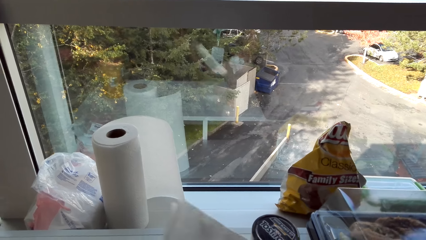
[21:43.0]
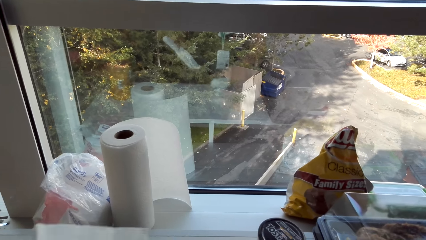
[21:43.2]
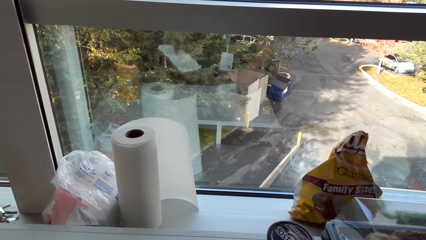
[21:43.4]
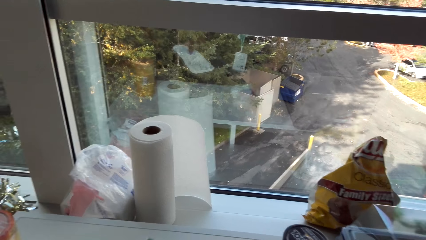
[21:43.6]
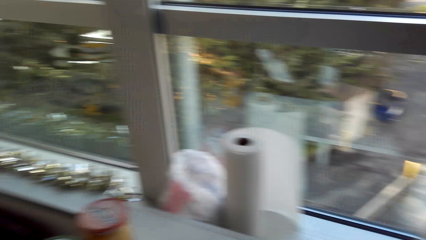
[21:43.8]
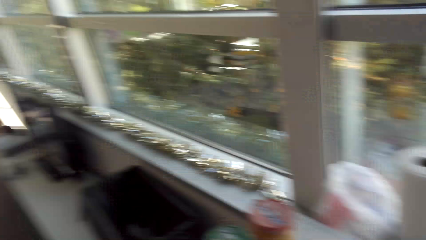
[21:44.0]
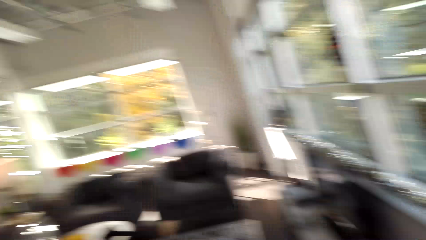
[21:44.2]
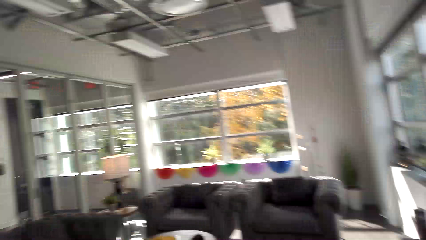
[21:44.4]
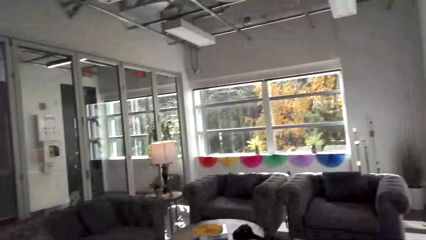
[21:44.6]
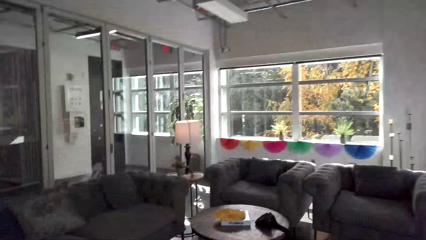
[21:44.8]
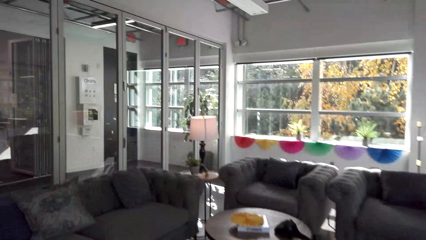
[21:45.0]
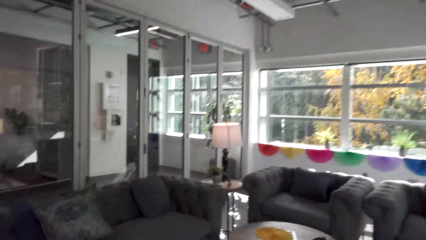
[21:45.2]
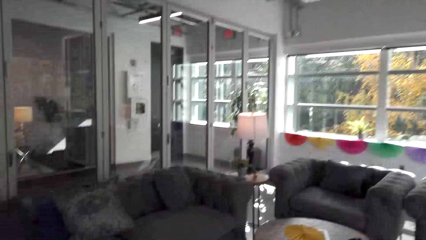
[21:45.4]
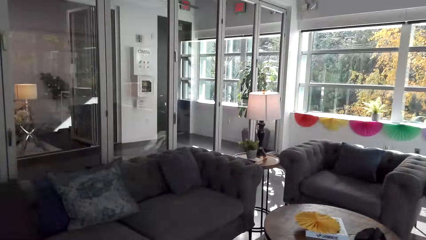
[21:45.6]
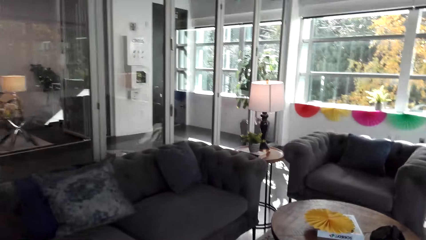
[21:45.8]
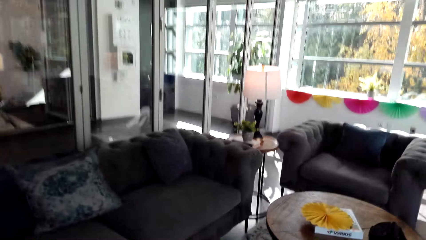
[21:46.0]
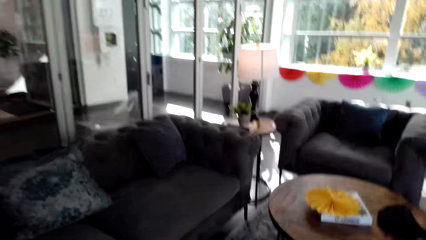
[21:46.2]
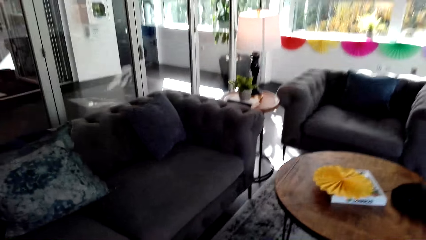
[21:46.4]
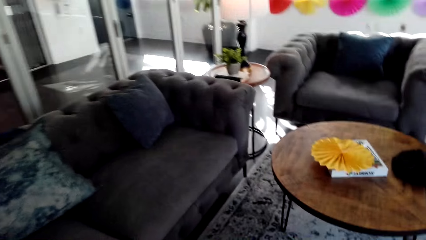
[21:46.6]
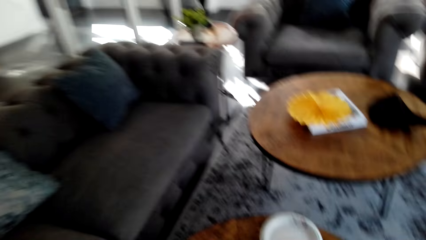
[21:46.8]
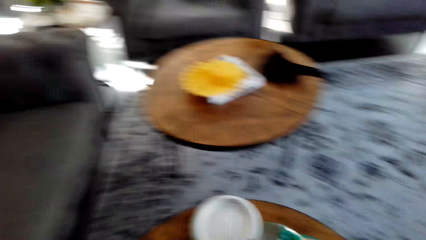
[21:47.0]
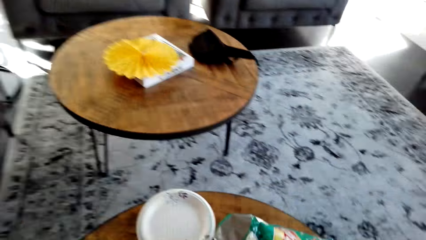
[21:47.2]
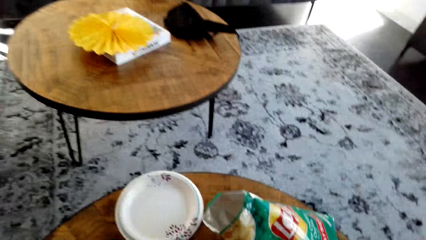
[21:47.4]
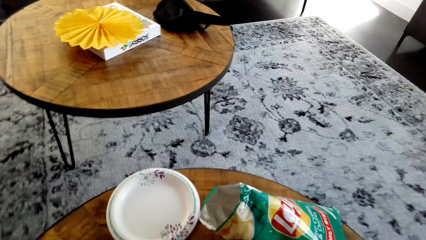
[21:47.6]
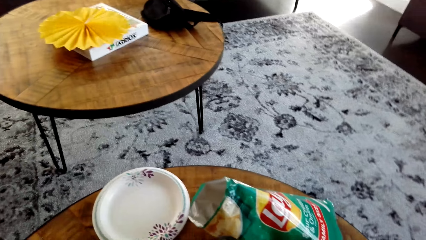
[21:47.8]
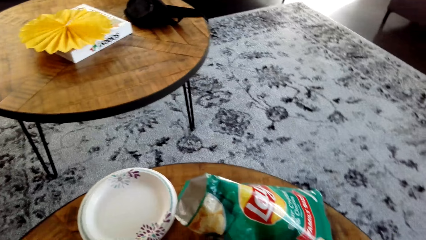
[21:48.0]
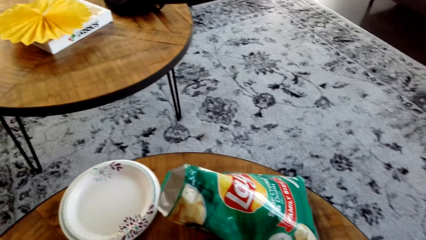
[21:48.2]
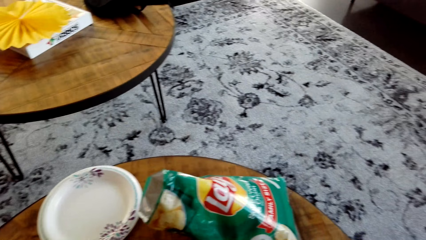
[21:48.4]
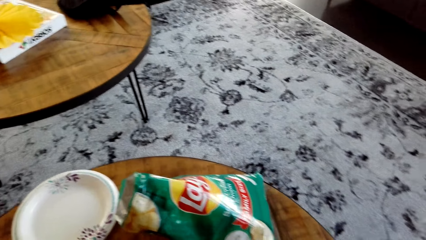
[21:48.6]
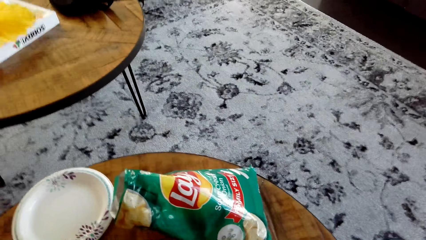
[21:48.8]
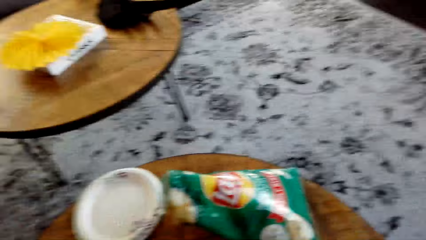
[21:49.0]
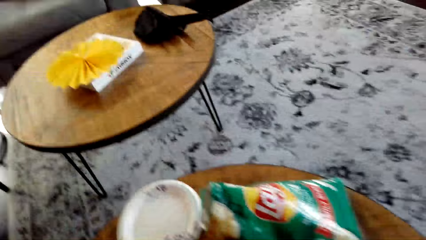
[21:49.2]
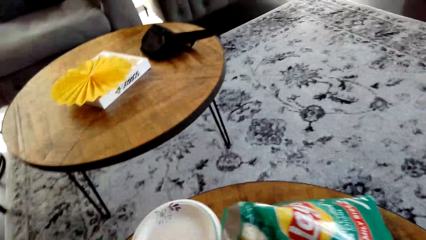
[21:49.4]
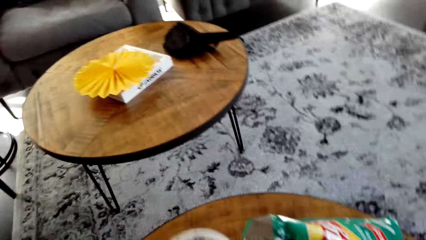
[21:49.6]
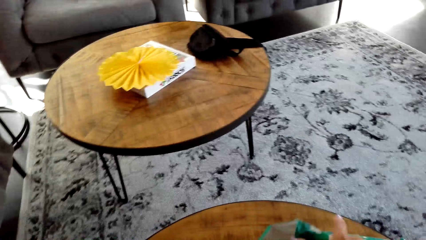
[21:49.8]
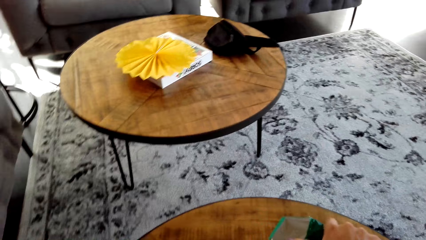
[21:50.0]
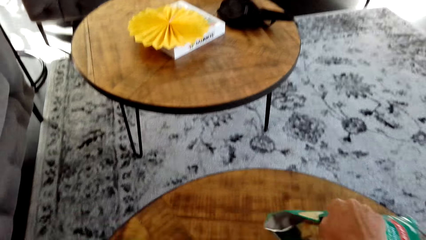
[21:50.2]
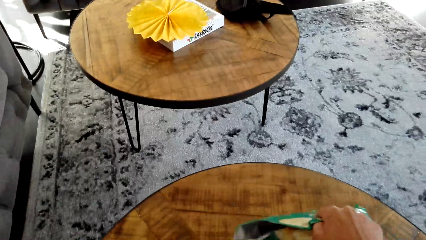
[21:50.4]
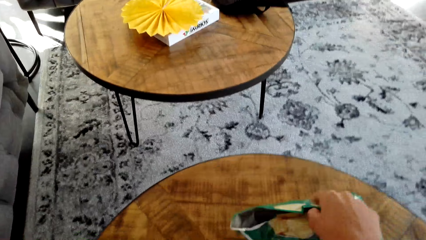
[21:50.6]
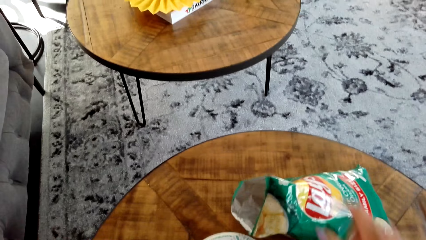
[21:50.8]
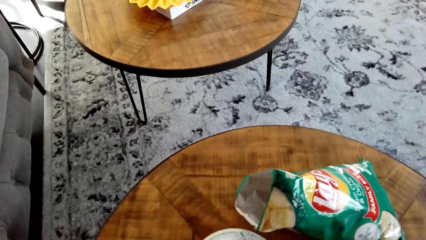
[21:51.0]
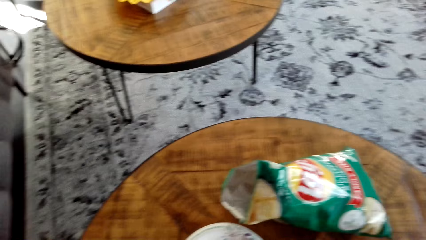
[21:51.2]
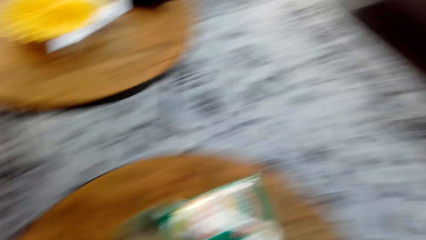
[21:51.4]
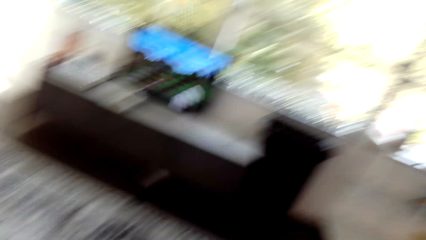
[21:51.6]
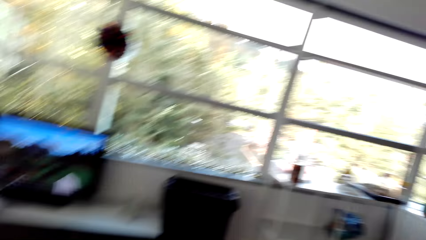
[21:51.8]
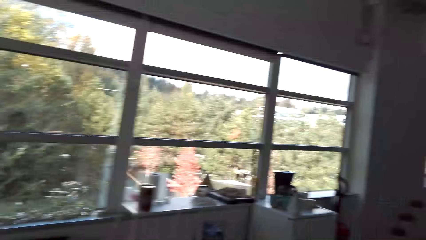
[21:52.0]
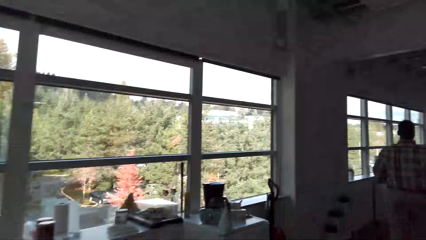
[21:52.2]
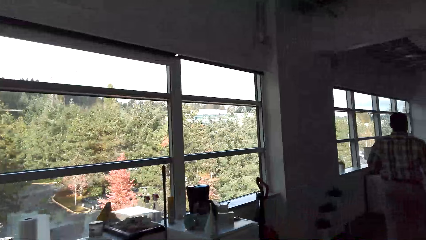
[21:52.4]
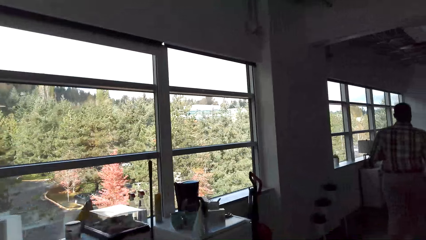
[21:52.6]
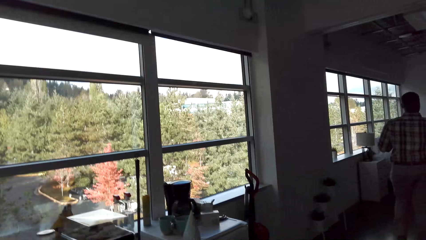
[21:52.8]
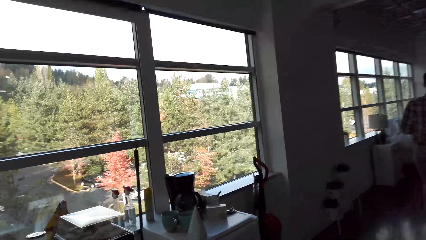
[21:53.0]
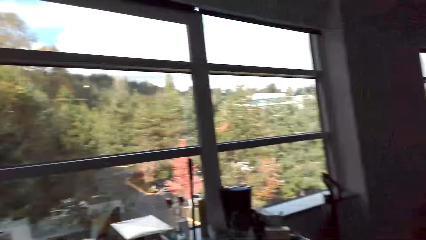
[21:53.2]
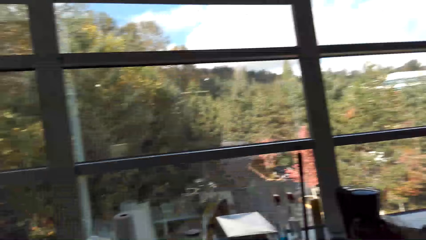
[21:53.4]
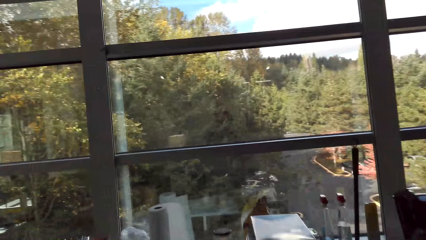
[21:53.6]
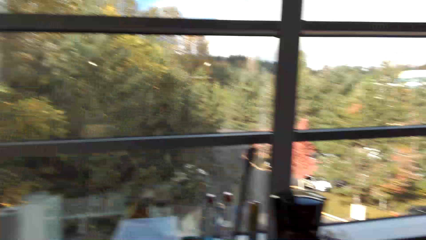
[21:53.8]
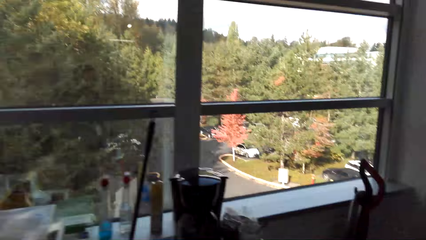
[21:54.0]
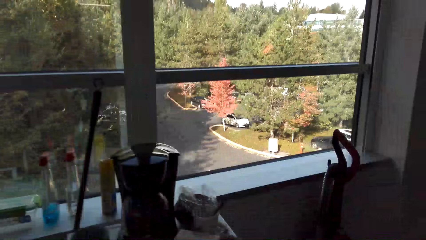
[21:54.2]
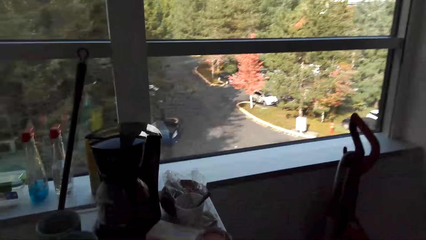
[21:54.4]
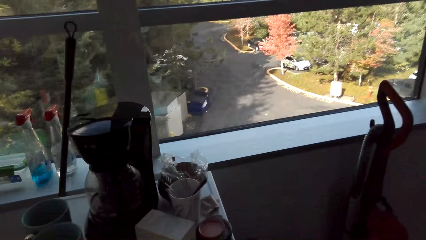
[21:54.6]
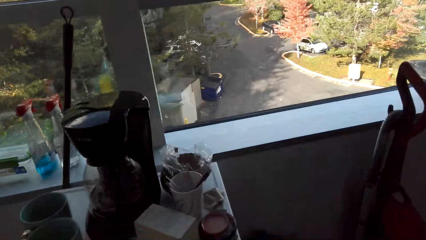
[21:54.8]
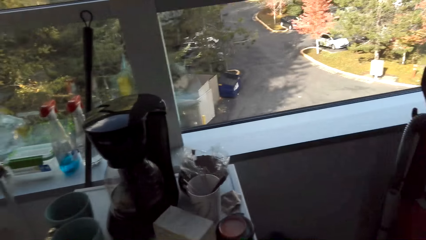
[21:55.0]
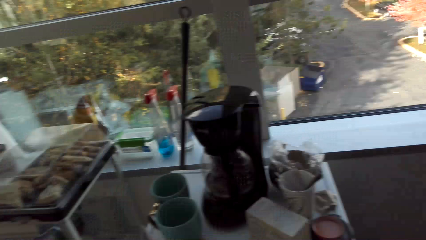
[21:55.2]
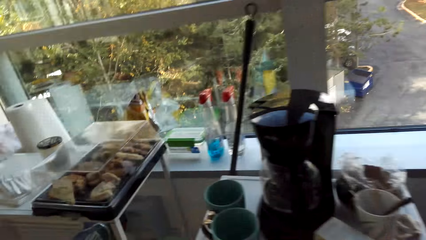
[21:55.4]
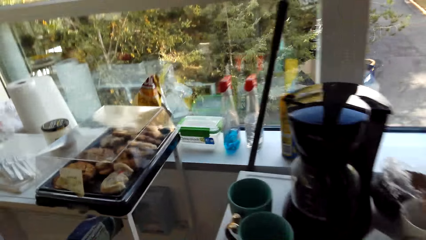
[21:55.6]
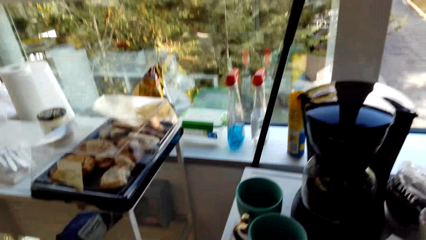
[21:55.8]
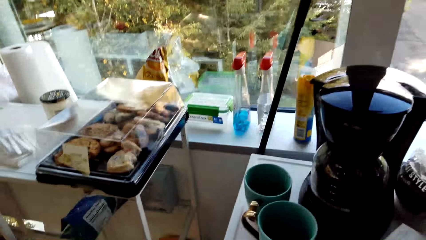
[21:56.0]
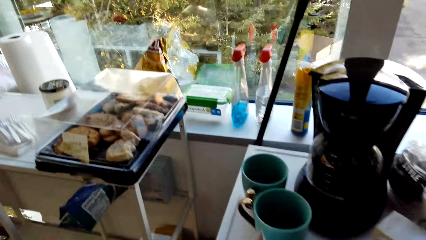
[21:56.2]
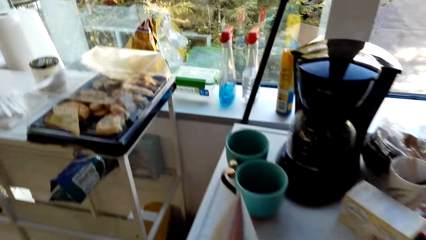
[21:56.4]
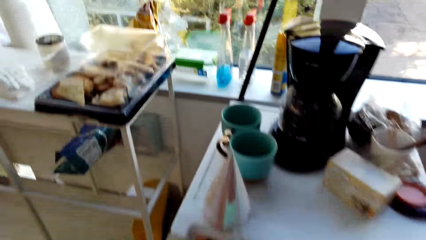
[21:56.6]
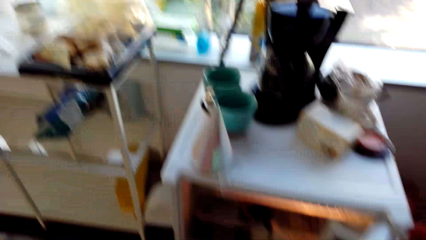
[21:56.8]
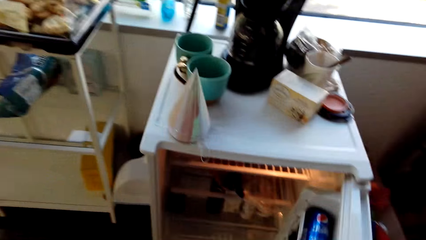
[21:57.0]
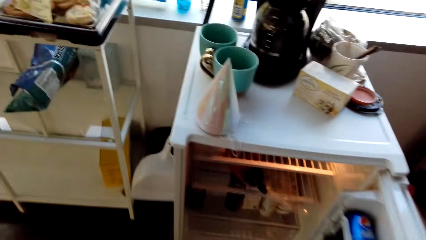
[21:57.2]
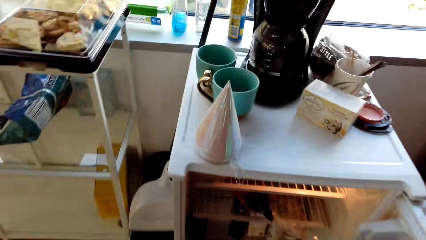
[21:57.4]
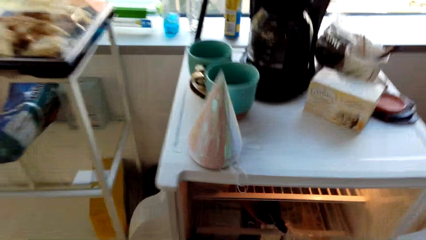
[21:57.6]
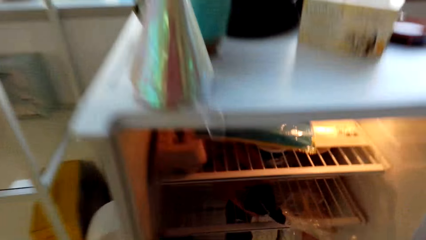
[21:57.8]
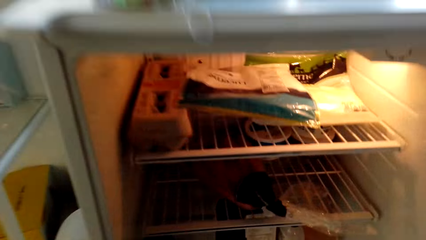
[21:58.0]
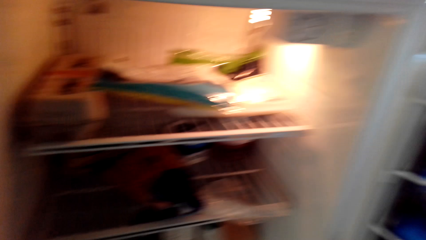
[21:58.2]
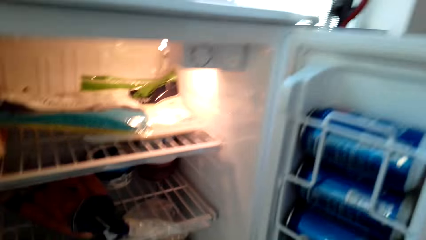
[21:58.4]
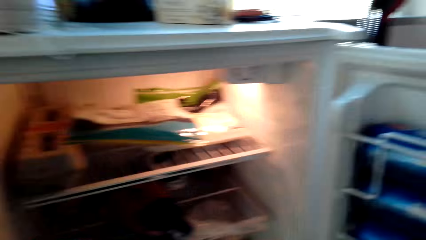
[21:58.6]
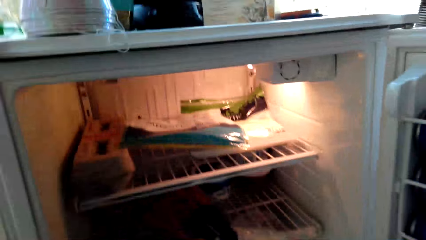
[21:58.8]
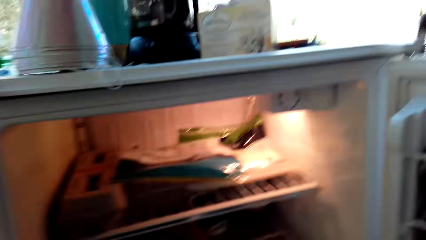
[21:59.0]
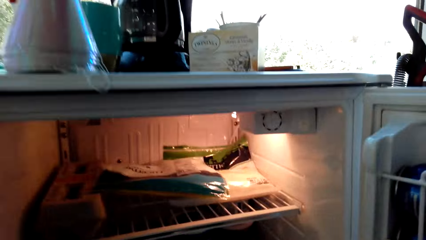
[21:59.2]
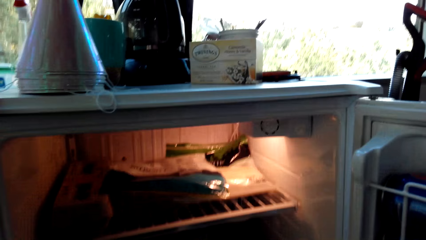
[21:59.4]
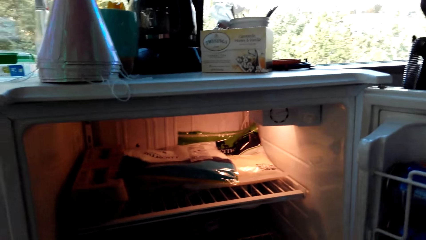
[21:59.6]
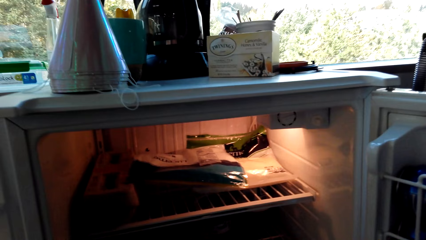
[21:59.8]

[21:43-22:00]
The camera wearer walks around the room. They put something on the table. A man walks around the room. The camera wearer walks around the room. They pick something from the fridge.
